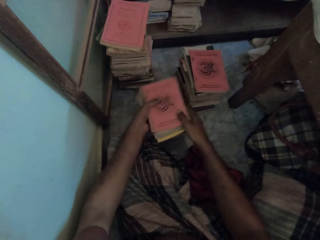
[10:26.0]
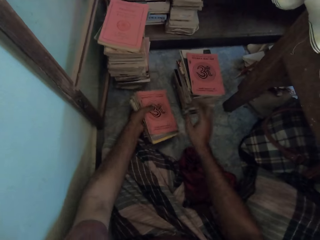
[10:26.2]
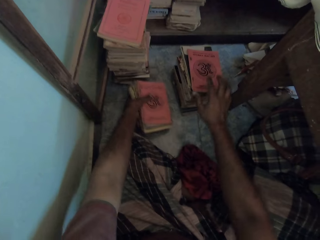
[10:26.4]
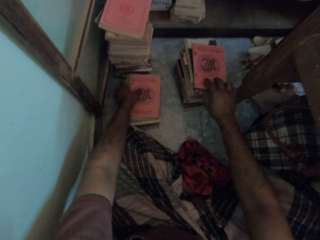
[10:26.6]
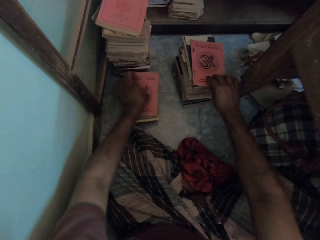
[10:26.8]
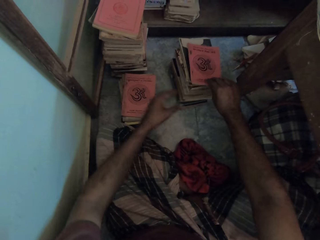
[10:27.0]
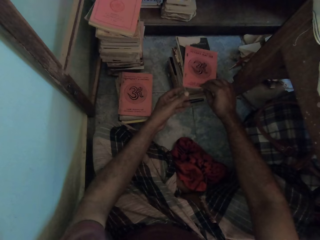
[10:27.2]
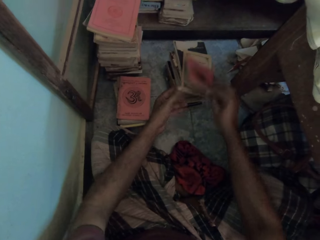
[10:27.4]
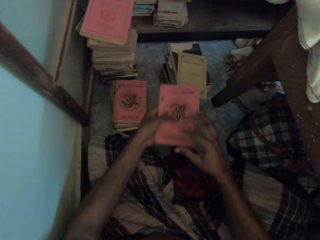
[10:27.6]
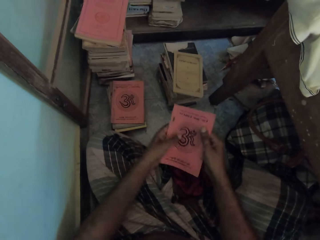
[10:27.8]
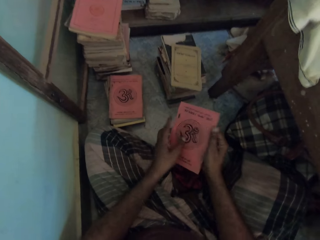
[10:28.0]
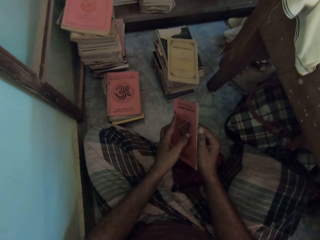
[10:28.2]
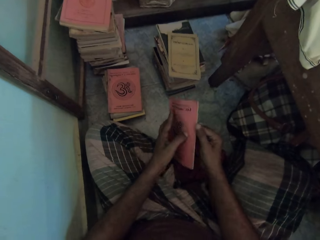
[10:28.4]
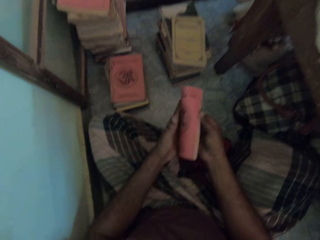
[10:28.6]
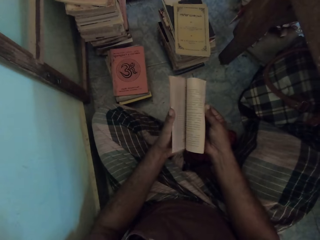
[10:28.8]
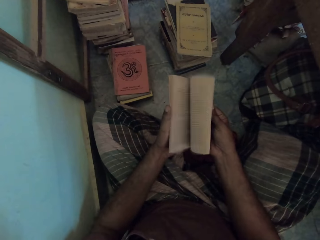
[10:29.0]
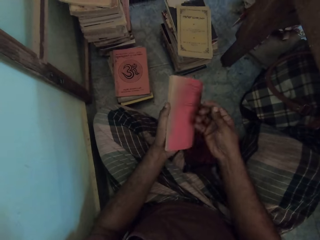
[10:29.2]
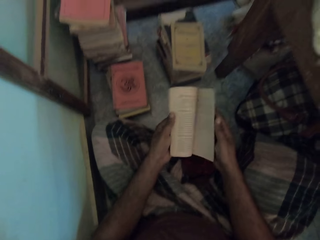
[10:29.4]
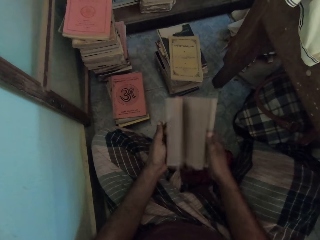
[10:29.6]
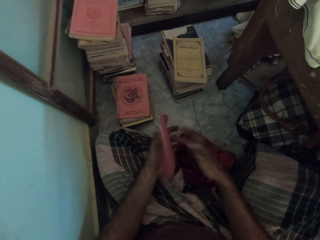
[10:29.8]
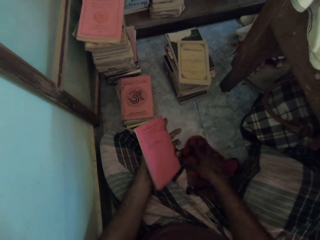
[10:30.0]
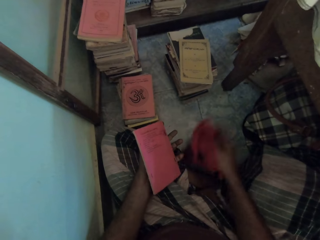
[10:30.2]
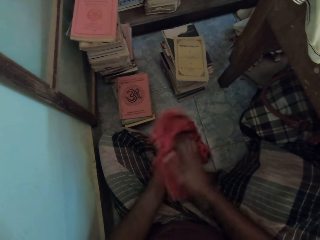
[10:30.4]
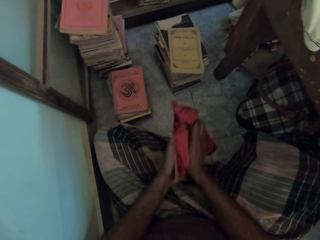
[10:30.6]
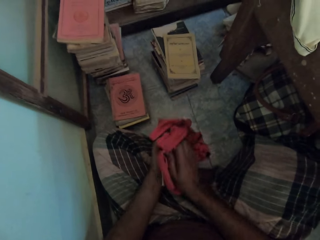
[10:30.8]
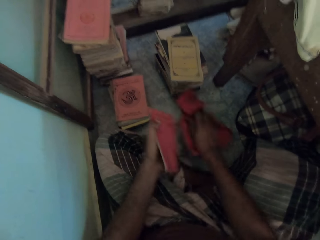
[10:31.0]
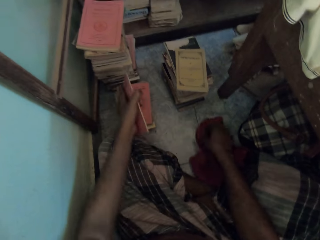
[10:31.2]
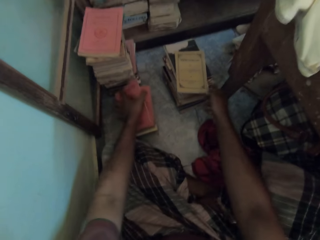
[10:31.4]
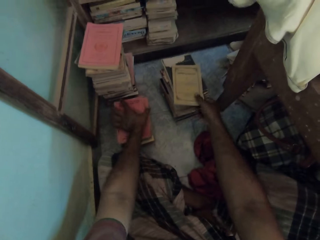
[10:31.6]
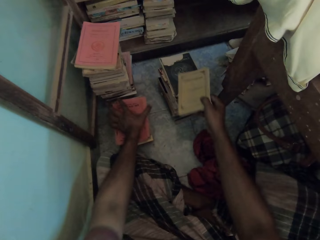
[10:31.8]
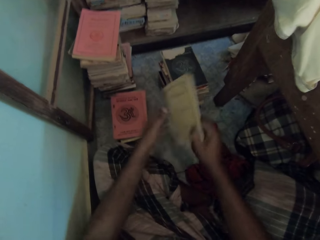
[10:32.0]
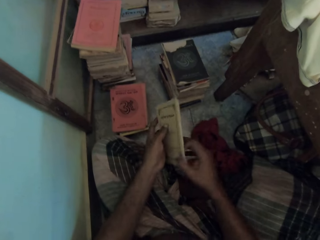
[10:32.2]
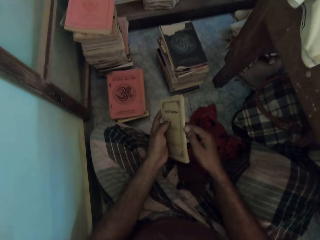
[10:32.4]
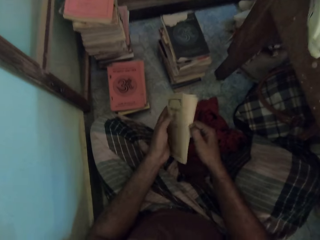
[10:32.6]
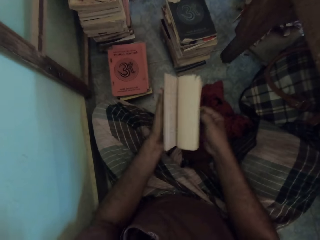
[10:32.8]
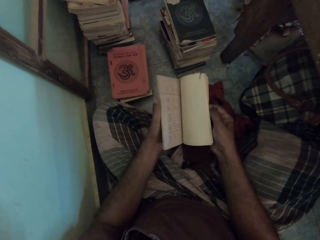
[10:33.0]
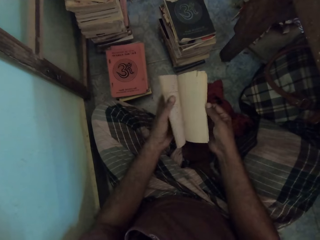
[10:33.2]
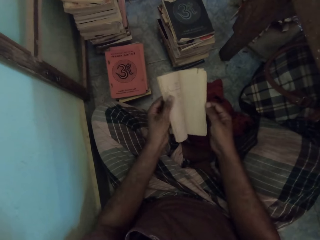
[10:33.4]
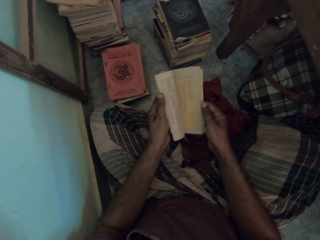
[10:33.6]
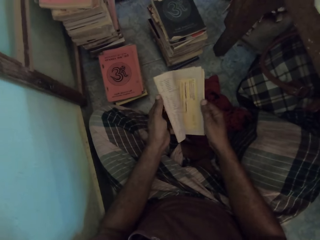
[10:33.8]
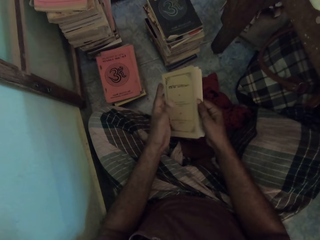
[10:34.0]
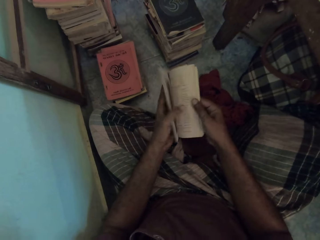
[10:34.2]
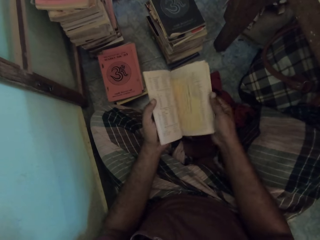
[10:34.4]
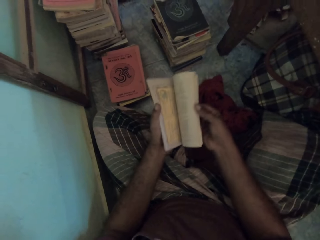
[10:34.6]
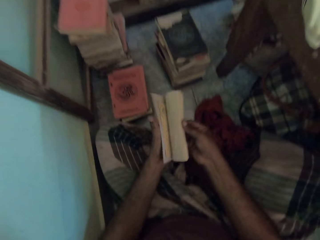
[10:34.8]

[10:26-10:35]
The camera wearer drops the books on the floor with his left hand. He picks up the book from the stack of books on the floor with his right hand. He holds the book with his left hand. He flips the pages of the book with his right hand. He flips the pages of the book with his left hand. He picks up the cloth from the floor with his right hand. He cleans the book with the cloth in his right hand. He puts the cloth on the floor with his right hand. He puts the book on the stack of books with his left hand. He picks up a book from the stack of books on the floor with his right hand. He holds the book with his left hand. He opens the book with both hands. He flips the pages of the book with his left hand. He flips the pages of the book with his right hand.

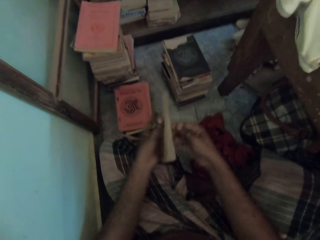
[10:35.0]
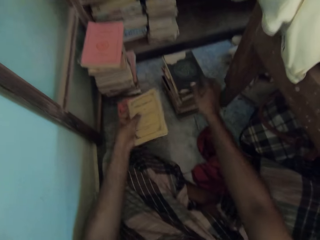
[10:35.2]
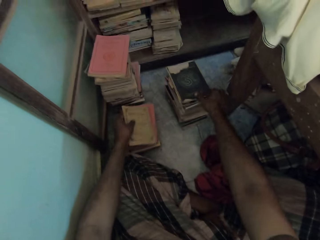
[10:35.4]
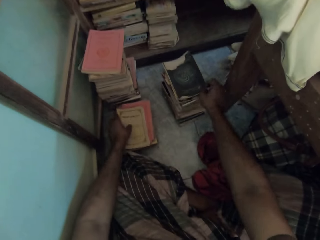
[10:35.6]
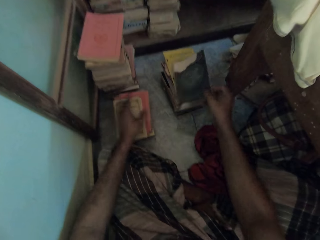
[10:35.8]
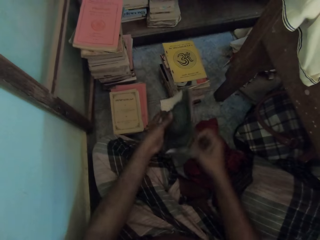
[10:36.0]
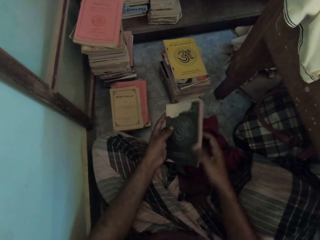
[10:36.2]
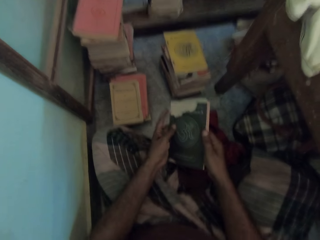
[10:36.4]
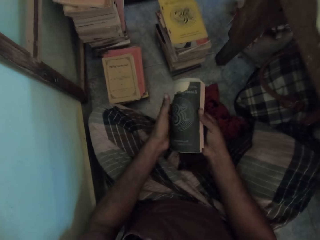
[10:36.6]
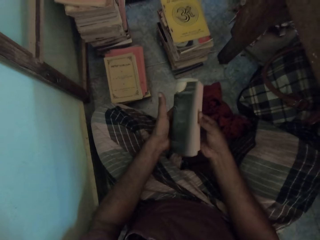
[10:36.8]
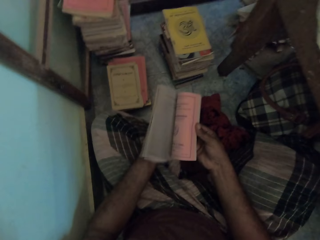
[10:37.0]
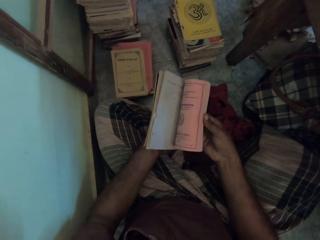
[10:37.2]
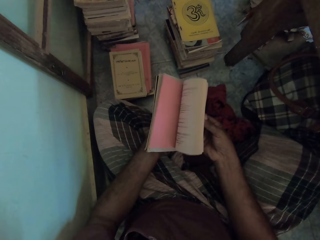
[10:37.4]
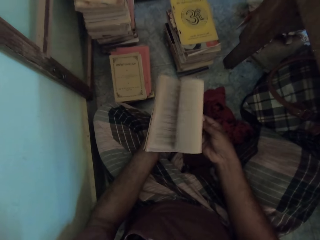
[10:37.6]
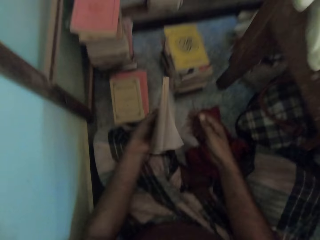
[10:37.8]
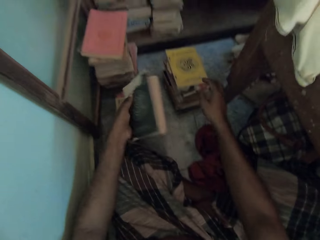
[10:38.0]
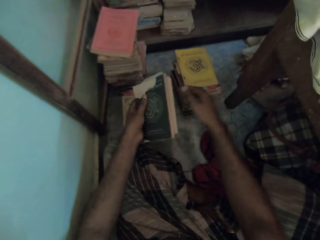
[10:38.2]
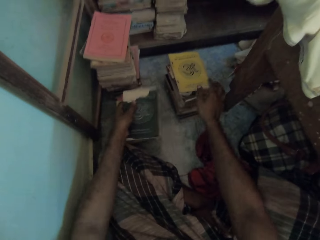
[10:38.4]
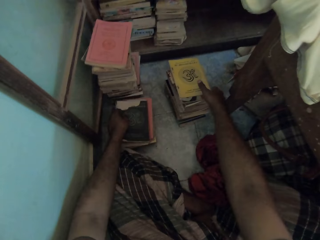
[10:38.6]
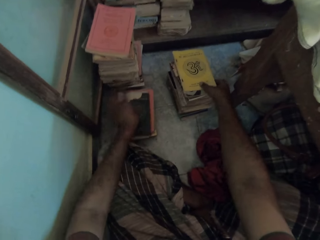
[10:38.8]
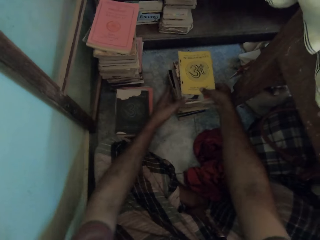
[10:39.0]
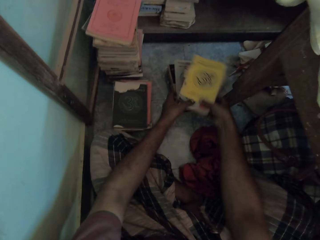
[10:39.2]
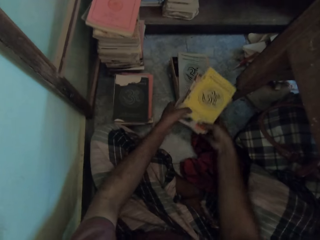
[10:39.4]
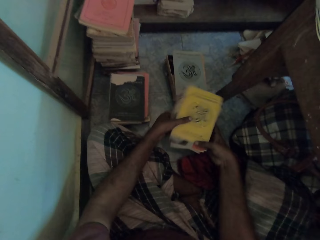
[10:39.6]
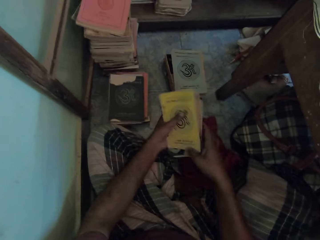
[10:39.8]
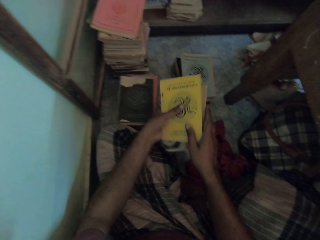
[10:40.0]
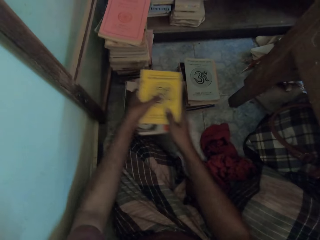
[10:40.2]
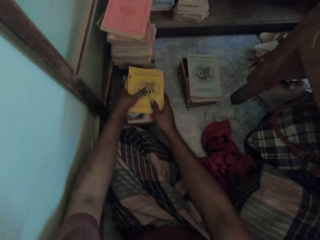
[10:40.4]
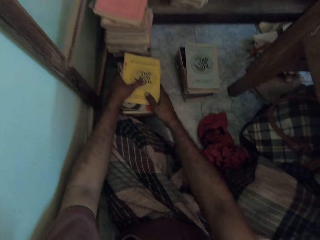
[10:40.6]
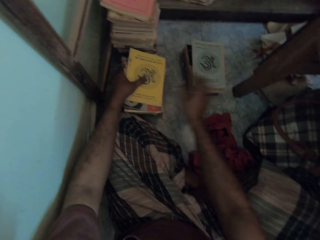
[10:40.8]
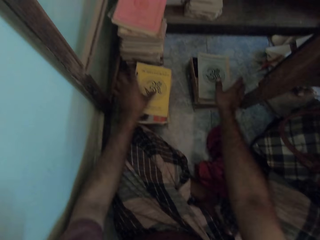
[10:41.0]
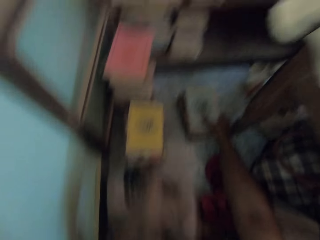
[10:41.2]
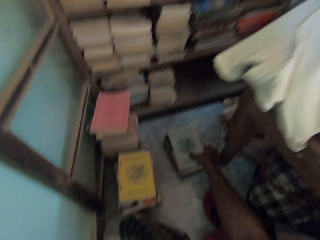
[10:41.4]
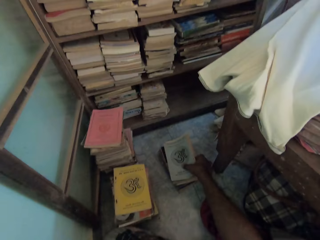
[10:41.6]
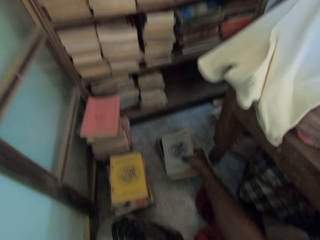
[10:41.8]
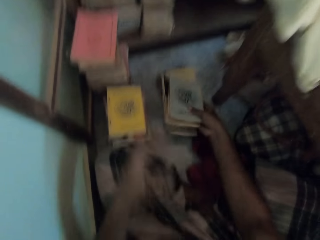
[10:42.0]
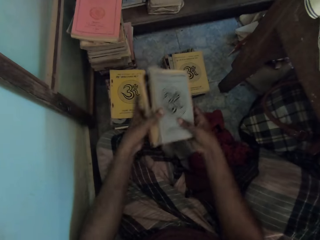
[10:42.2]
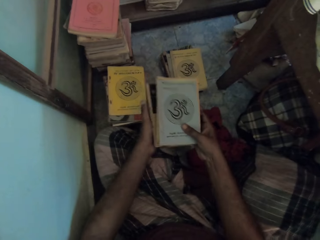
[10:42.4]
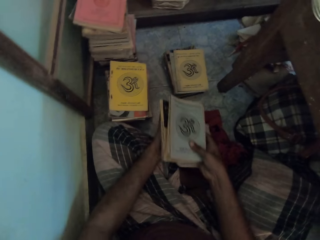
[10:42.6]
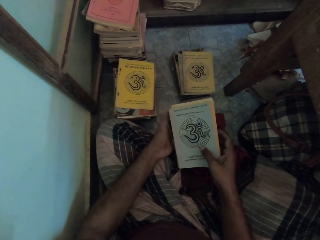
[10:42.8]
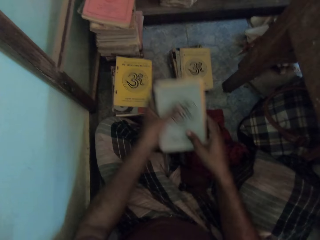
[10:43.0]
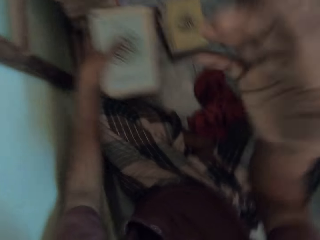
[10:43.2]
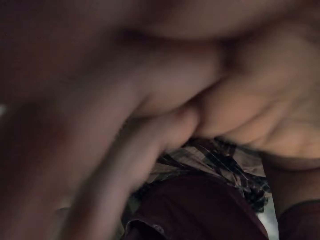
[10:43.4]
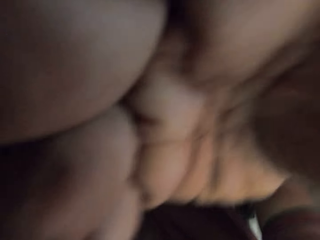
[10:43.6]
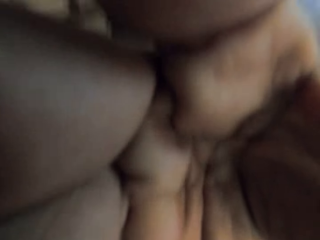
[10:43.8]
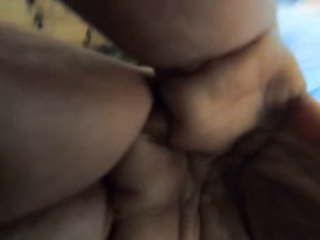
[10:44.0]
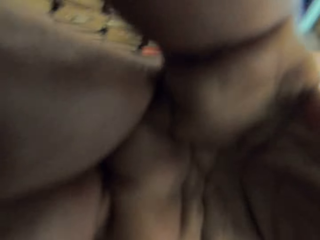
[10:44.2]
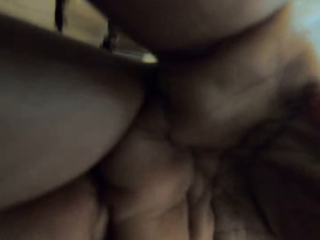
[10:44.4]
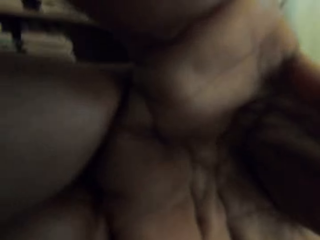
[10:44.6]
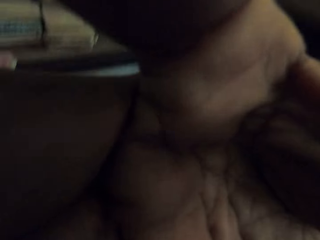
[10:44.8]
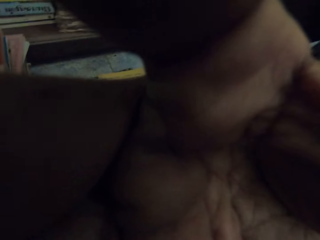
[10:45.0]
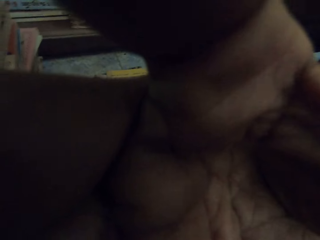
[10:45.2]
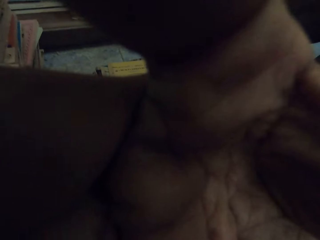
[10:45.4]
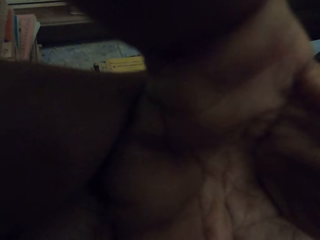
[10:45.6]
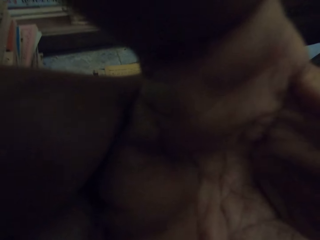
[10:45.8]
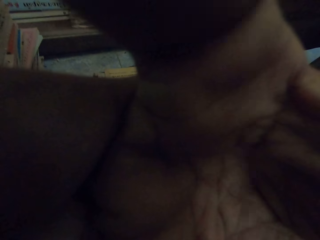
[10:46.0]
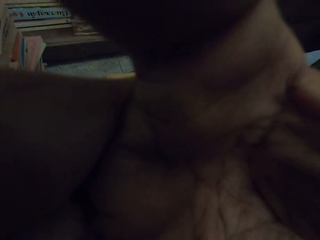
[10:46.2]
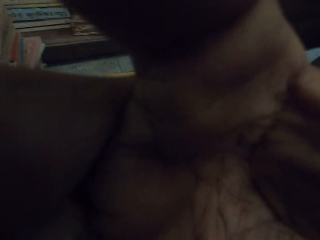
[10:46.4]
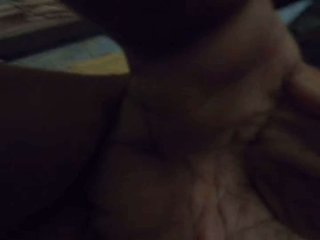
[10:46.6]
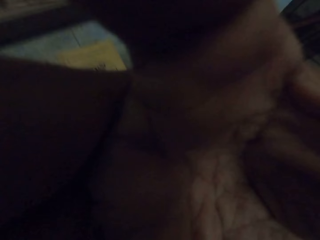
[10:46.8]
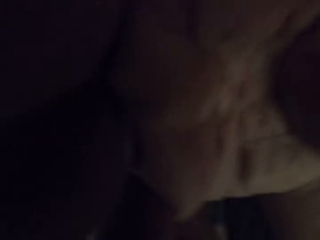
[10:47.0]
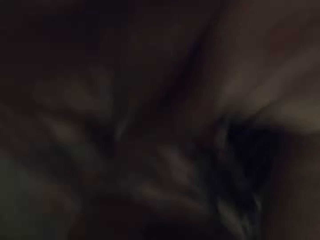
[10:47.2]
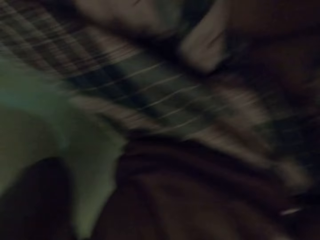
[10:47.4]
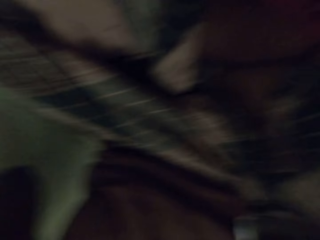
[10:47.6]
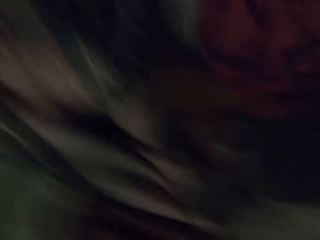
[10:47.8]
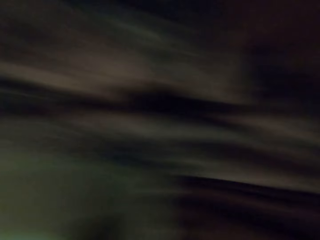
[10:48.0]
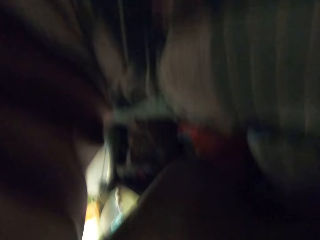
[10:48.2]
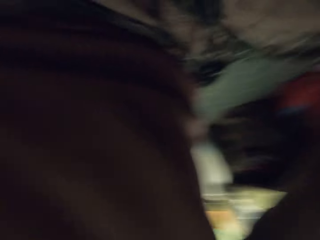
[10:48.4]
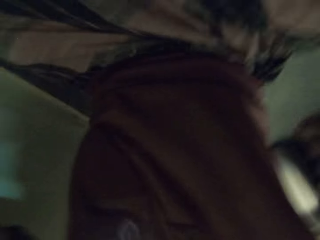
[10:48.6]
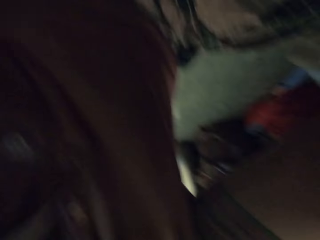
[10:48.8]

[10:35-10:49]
The camera wearer puts the book on the stack of books on the floor with his left hand. He picks up a book from the stack of books on the floor with his right hand. He holds the book with his left hand. He flips the pages of the book with his right hand. He puts the book on the stack of books on the floor with his left hand. He holds books on the stack of books with his right hand. He picks up the books from the stack of books with both hands. He puts the books on the stack of books on the floor with both hands. He picks up books from the stack of books with his right hand. He holds the books with his left hand. He fixes the camera.
